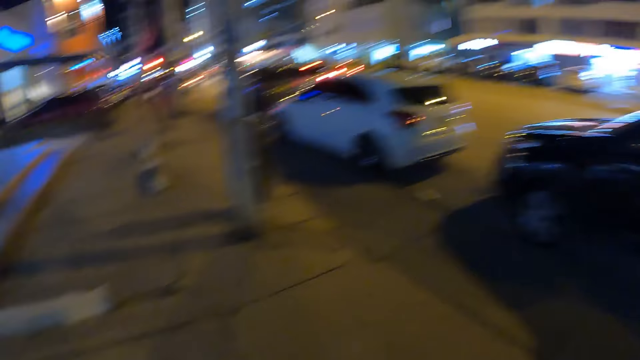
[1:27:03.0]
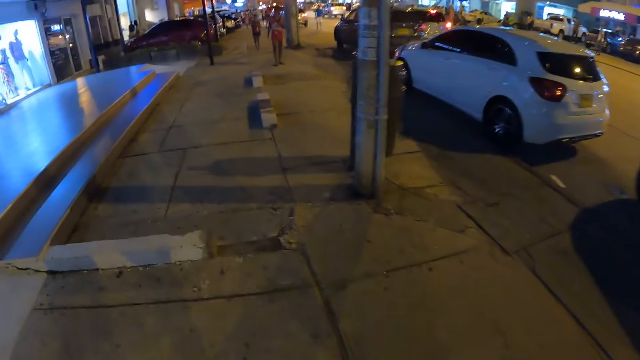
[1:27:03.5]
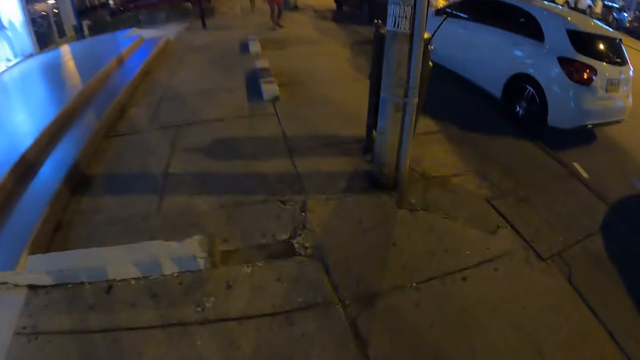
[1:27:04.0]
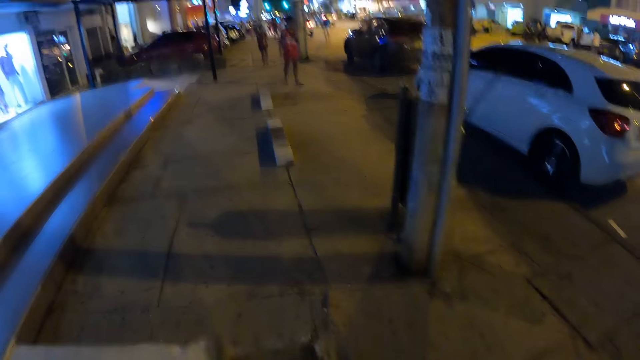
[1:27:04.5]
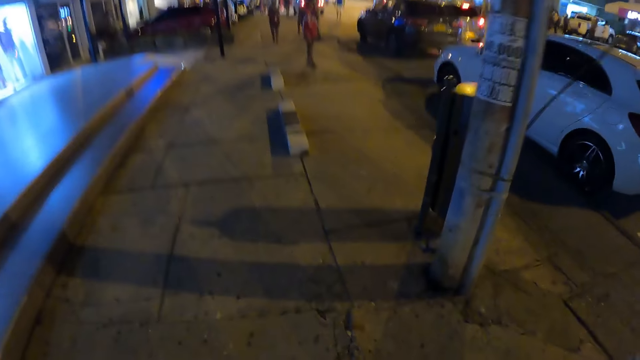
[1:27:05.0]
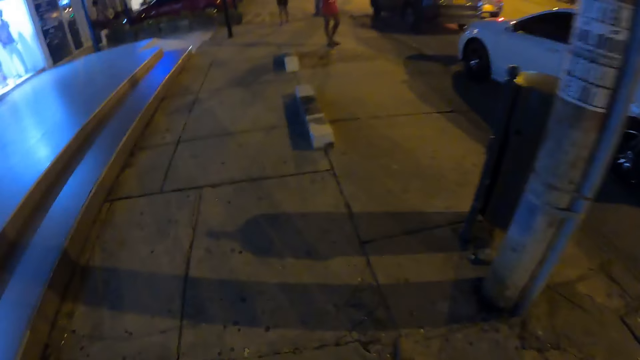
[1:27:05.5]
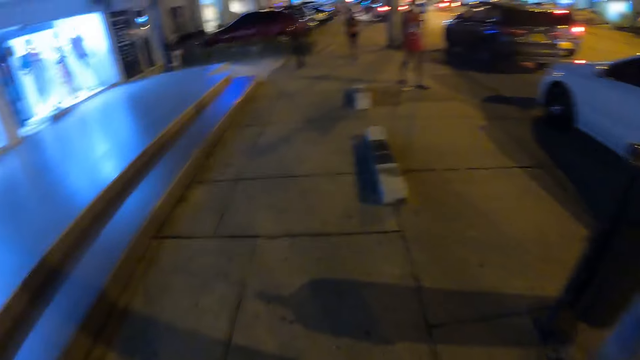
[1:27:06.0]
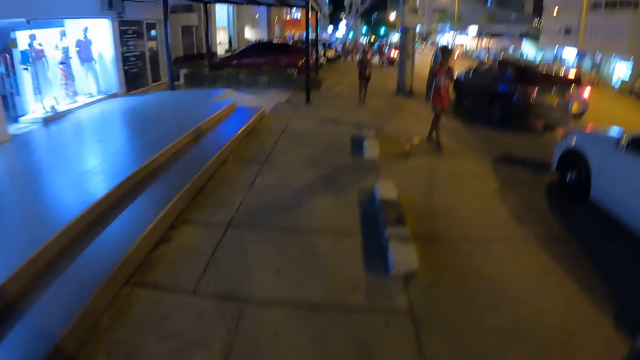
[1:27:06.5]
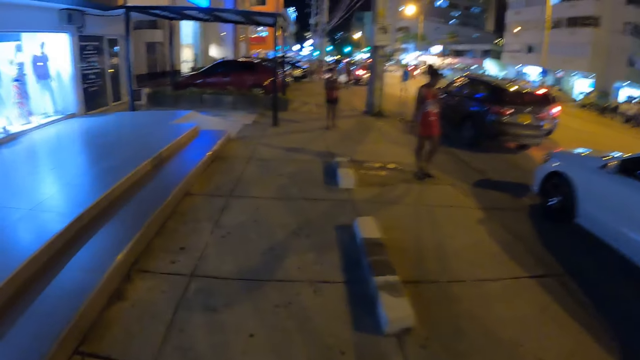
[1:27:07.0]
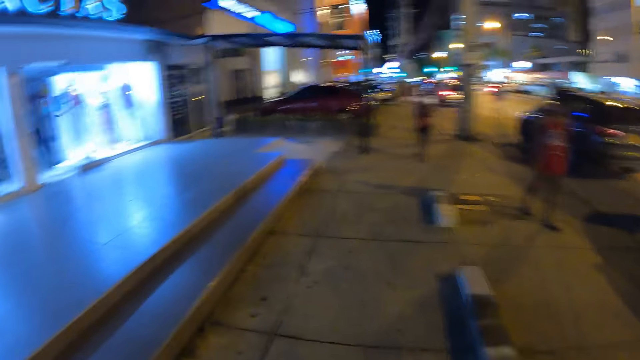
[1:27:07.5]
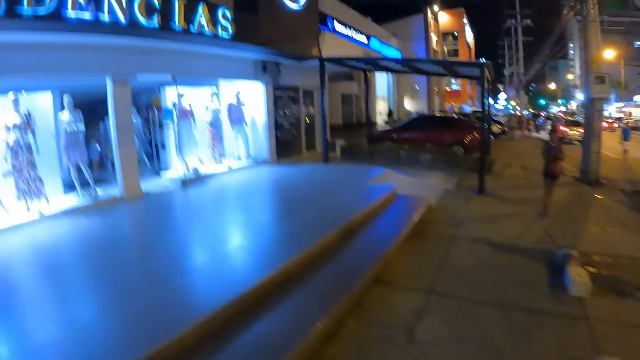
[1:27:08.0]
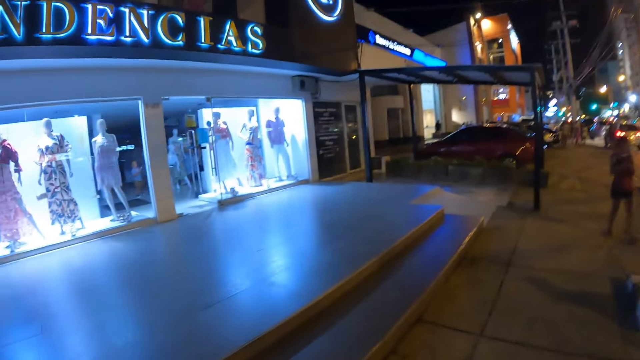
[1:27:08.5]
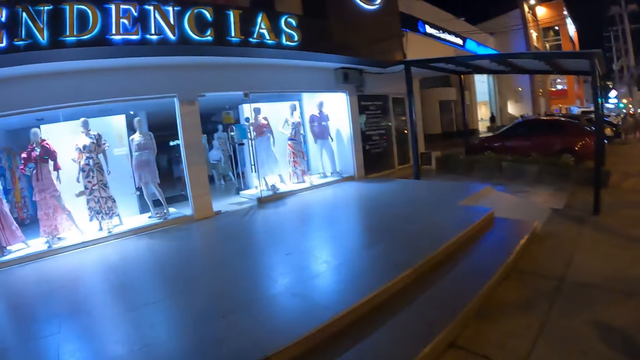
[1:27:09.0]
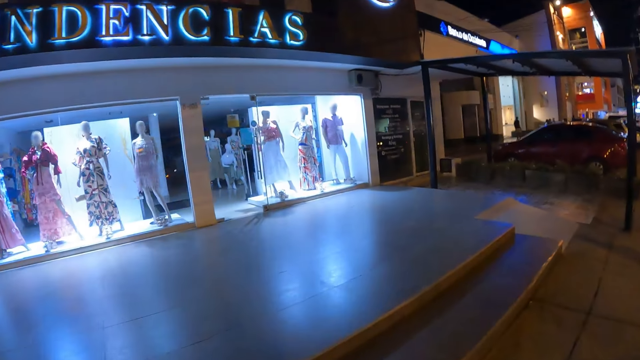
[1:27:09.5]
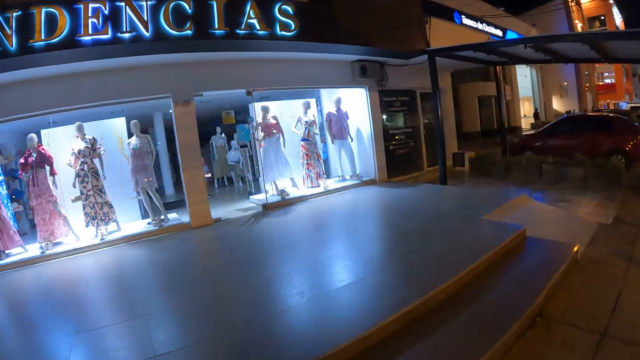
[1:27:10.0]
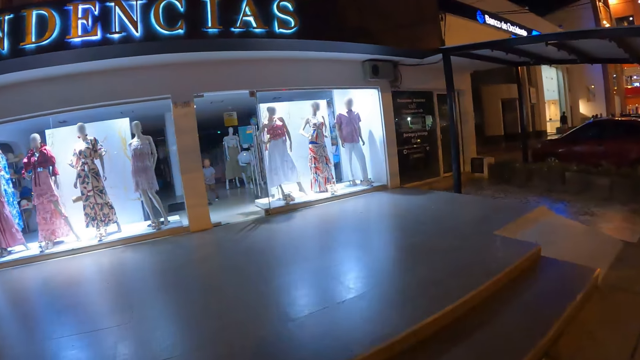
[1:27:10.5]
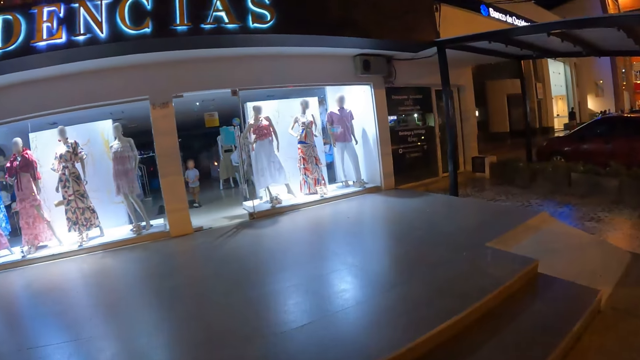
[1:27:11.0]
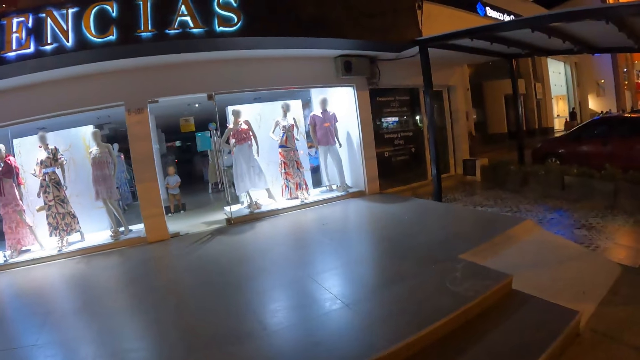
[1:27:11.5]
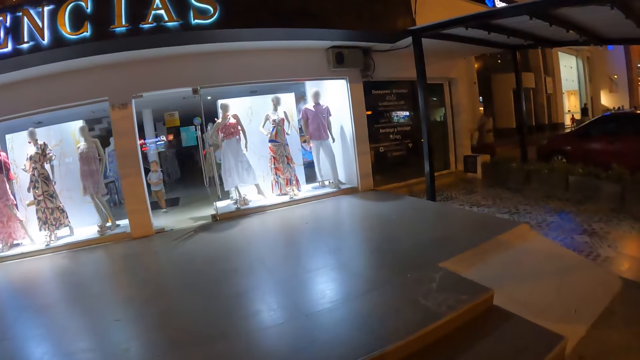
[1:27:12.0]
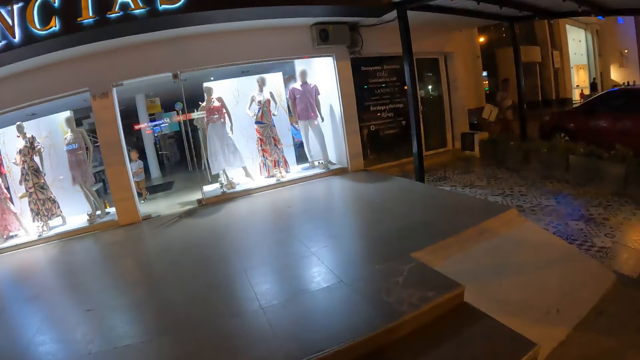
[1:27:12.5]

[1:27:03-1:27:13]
The camera wearer looks down. They look sideways.

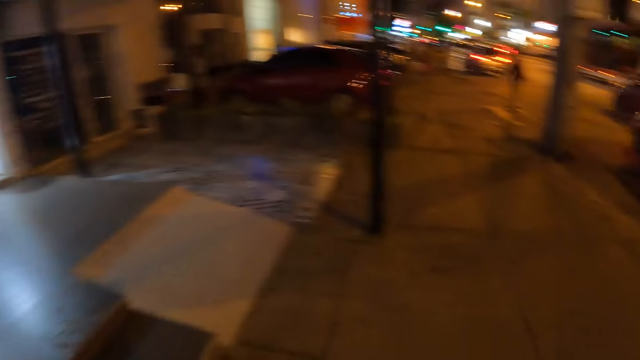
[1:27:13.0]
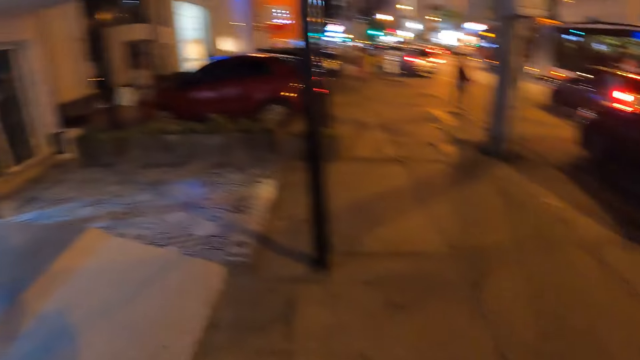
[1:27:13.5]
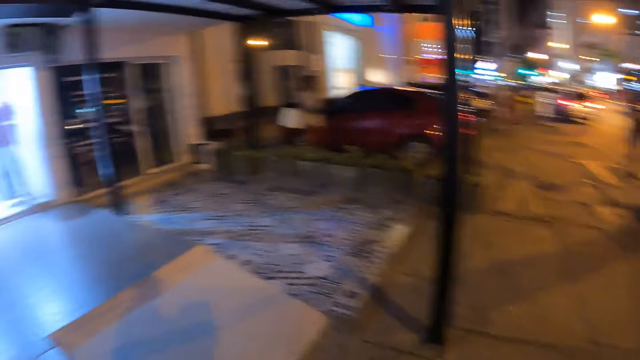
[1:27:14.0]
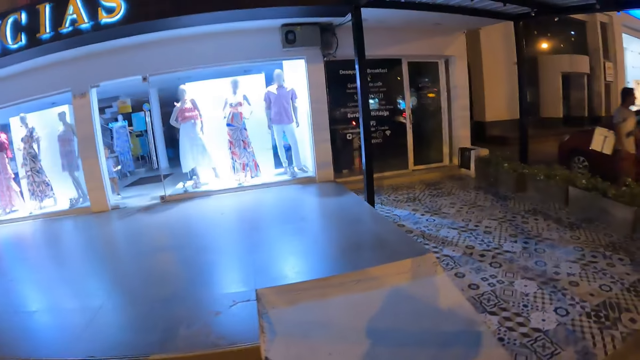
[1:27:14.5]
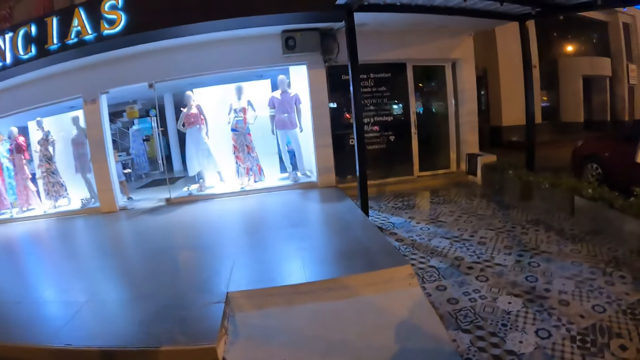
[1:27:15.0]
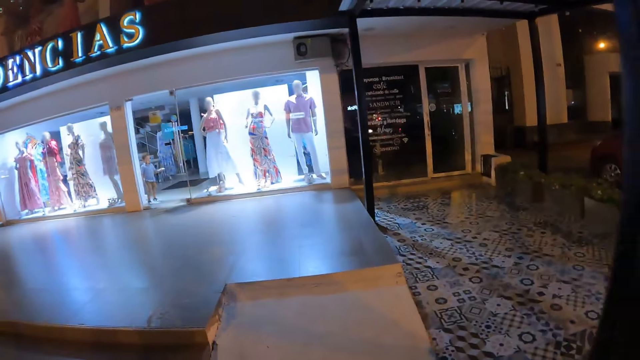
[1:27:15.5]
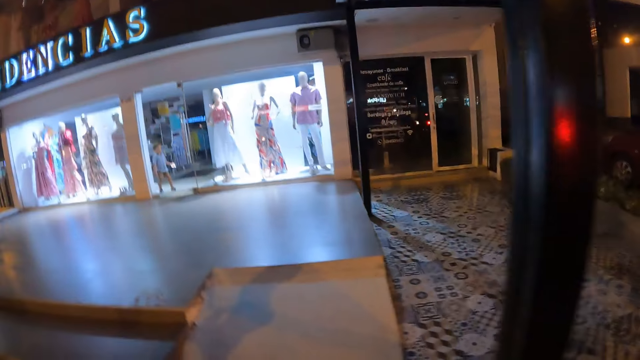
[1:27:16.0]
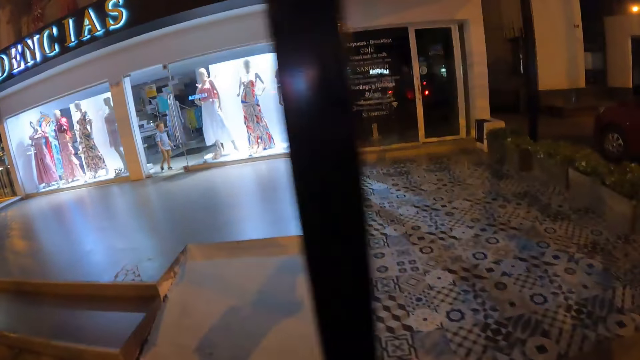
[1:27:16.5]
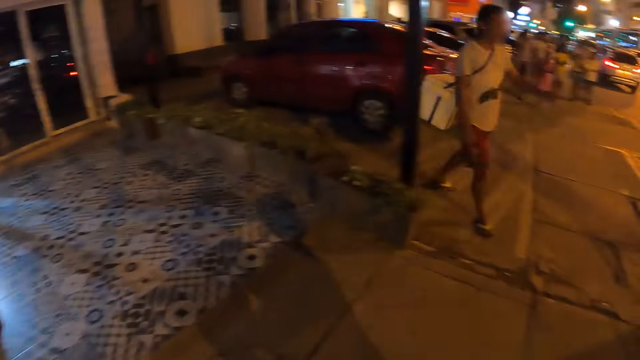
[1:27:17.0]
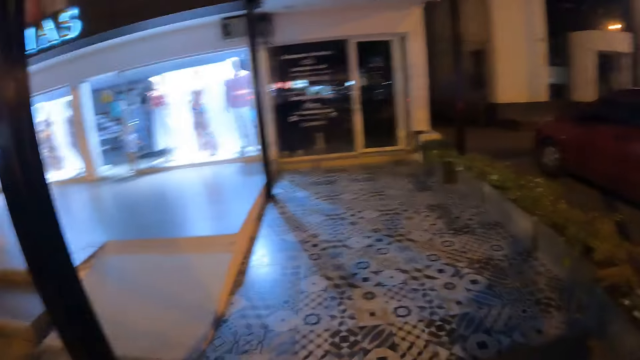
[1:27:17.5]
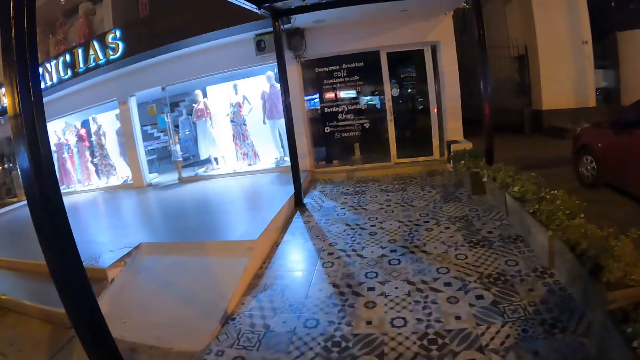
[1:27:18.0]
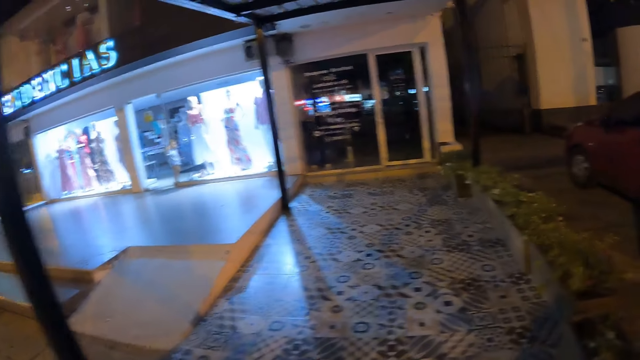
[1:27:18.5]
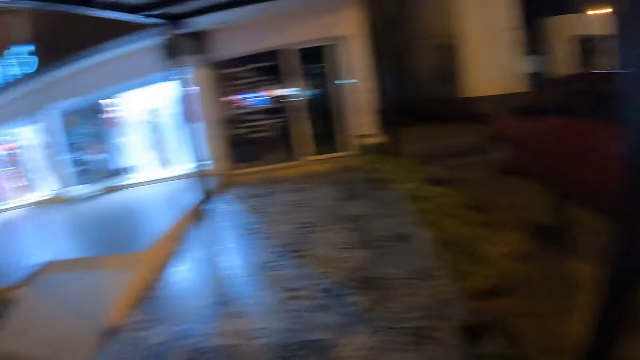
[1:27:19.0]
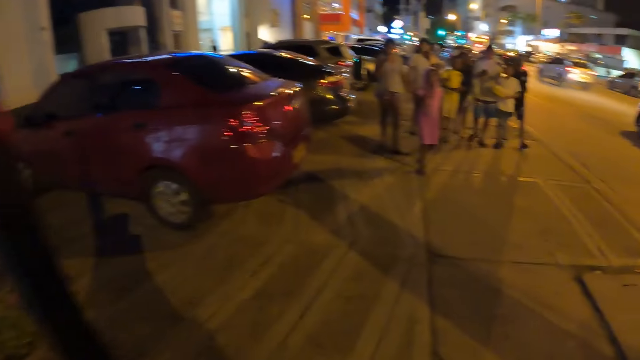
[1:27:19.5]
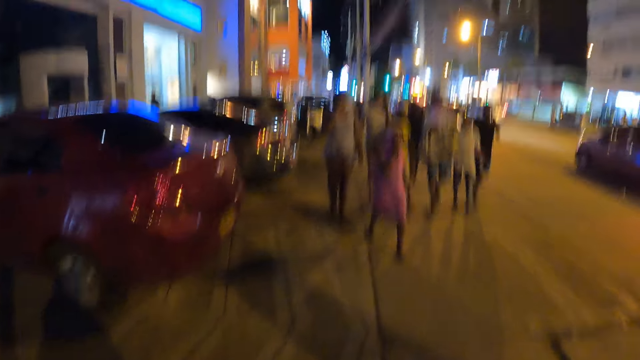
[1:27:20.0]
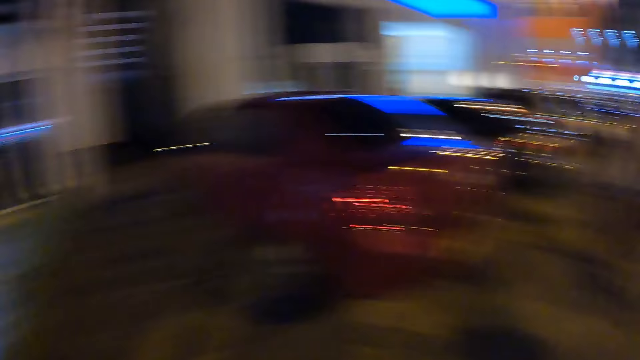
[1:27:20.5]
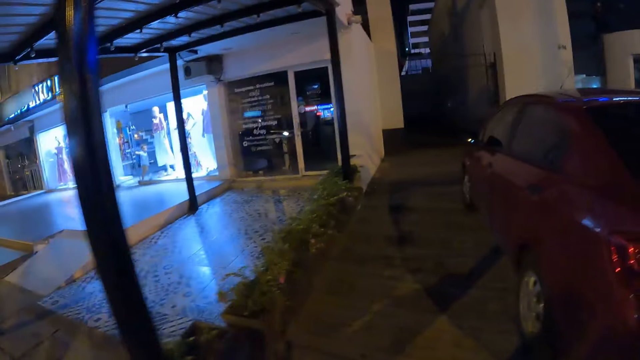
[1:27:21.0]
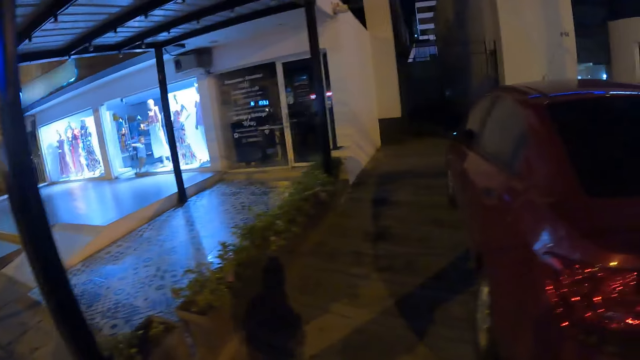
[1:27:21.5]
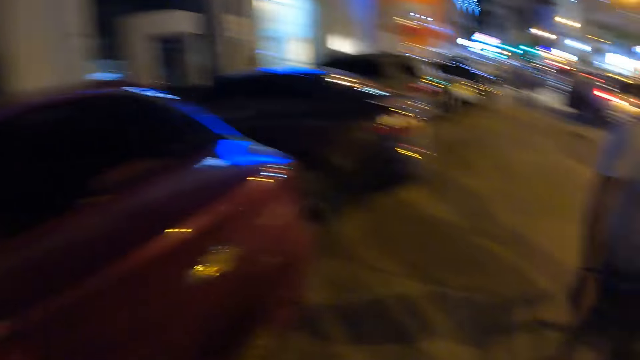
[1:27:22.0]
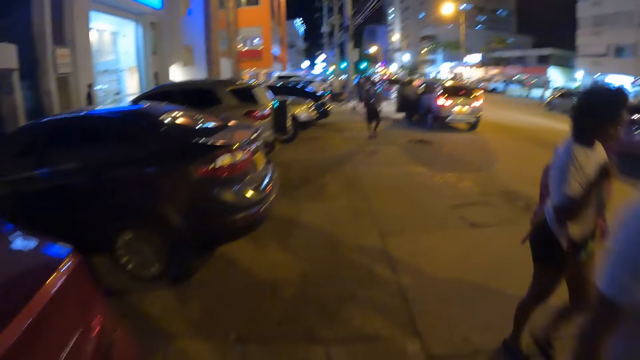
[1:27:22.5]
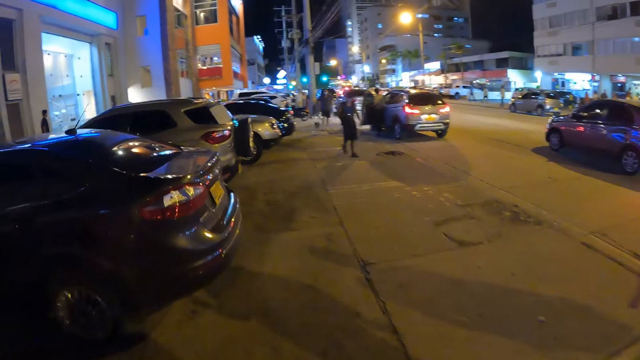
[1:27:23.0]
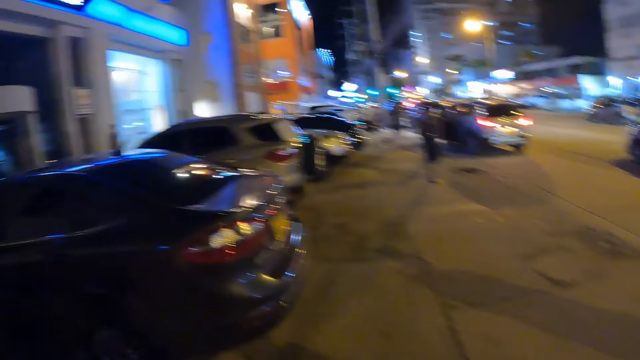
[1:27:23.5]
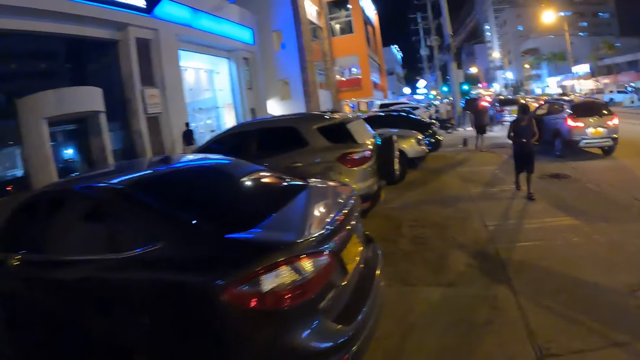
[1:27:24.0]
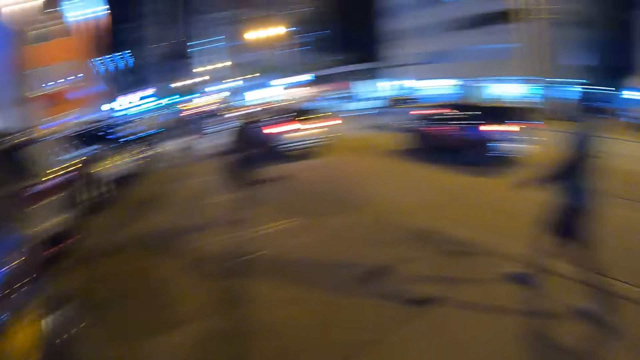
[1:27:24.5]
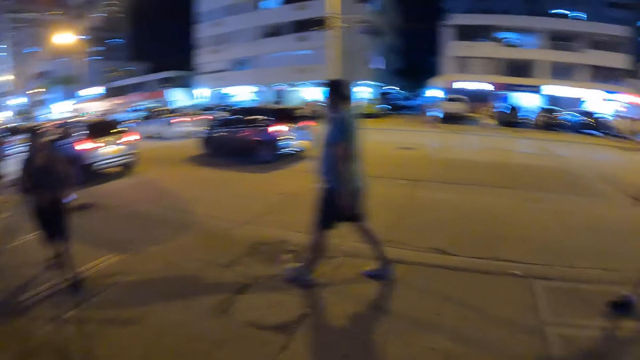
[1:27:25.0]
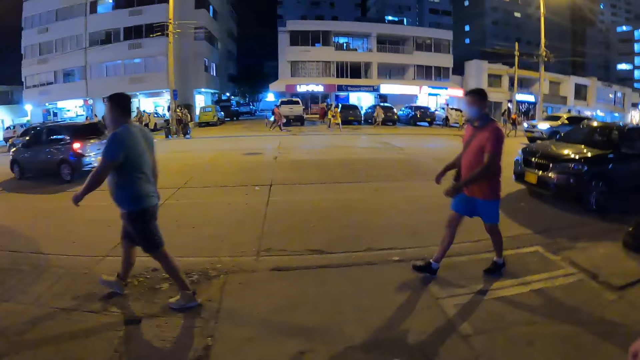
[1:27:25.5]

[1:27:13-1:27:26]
The camera wearer walks in front. They look sideways. They walk in front.
